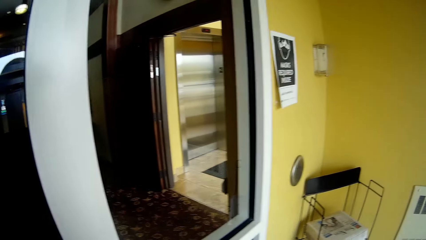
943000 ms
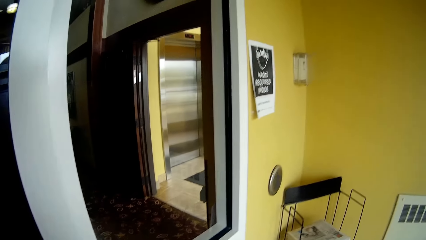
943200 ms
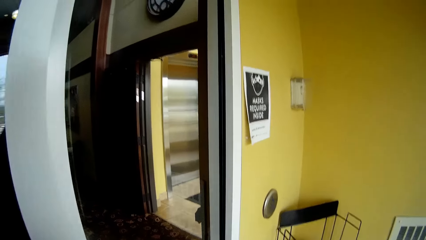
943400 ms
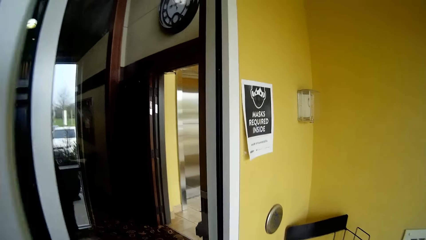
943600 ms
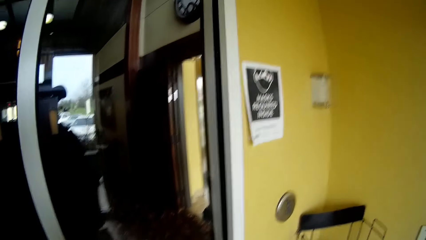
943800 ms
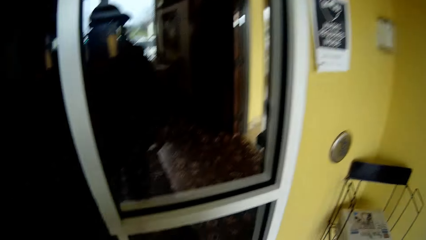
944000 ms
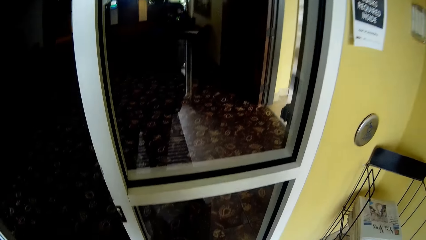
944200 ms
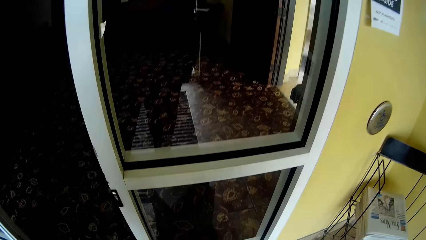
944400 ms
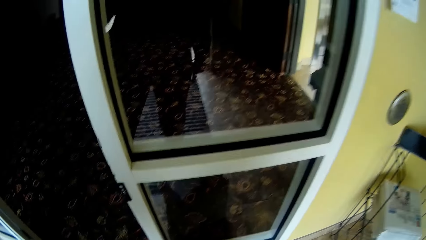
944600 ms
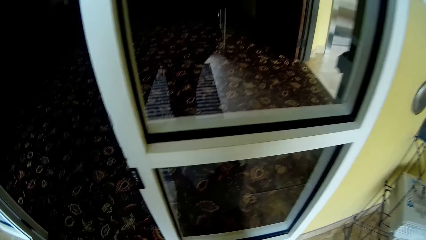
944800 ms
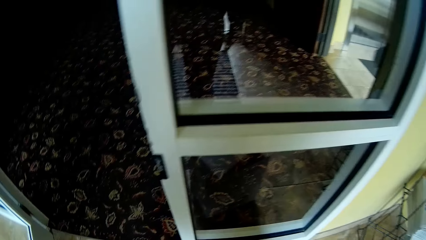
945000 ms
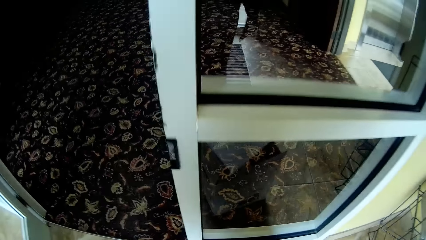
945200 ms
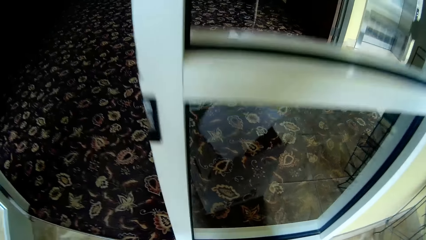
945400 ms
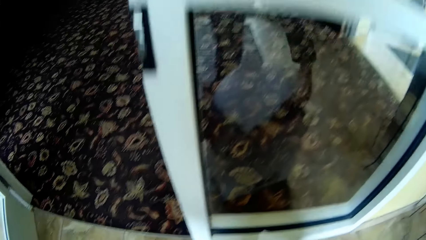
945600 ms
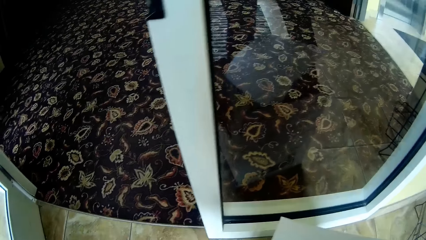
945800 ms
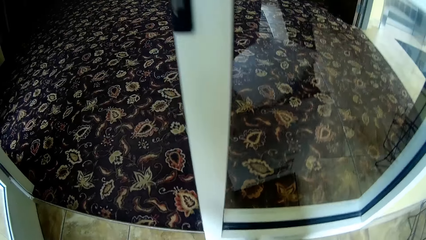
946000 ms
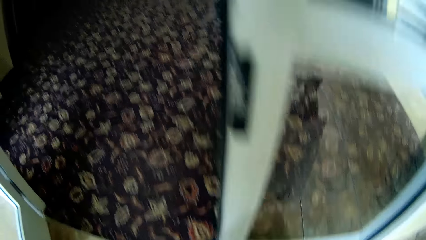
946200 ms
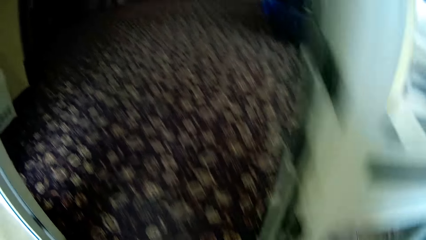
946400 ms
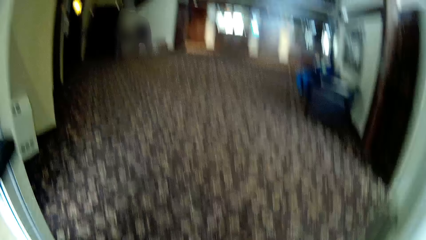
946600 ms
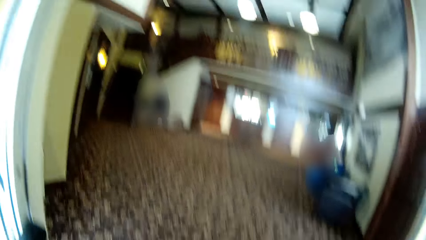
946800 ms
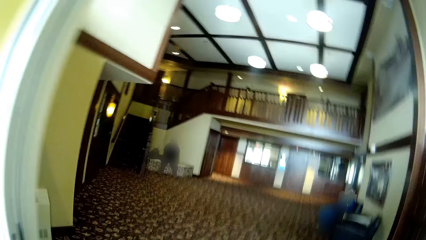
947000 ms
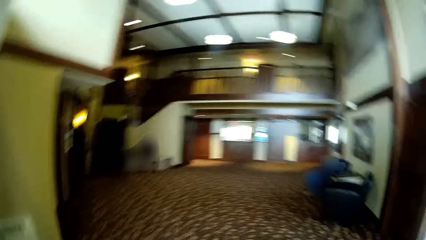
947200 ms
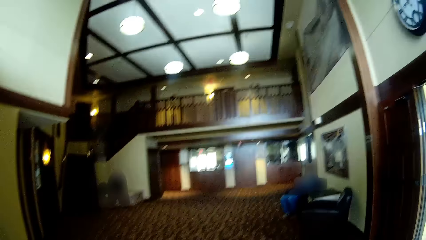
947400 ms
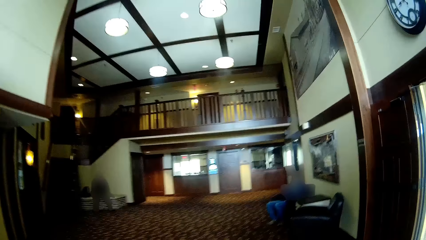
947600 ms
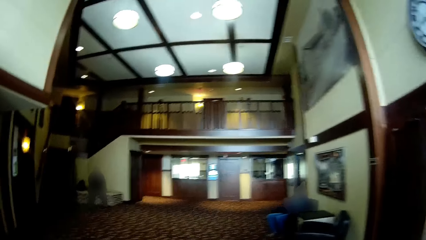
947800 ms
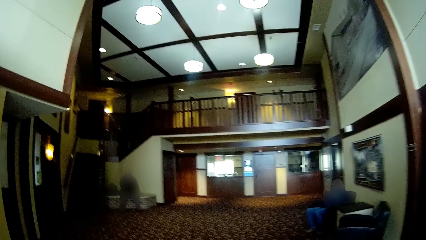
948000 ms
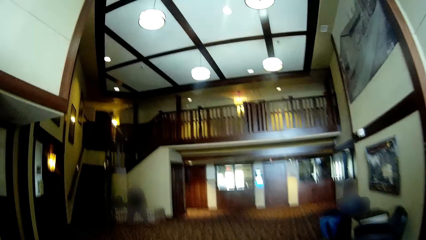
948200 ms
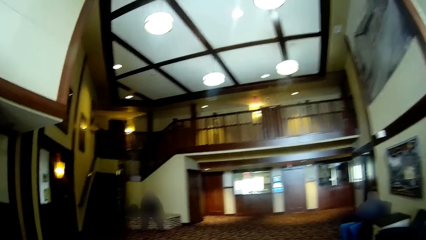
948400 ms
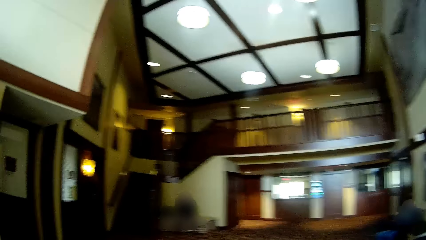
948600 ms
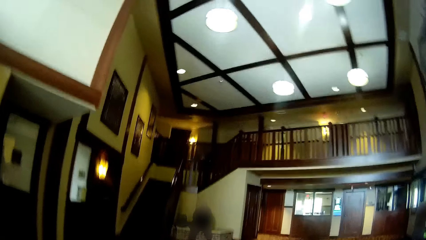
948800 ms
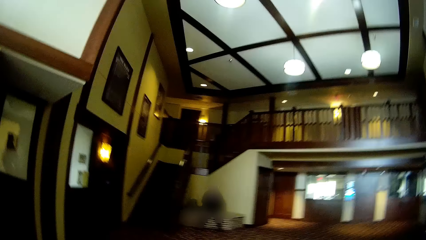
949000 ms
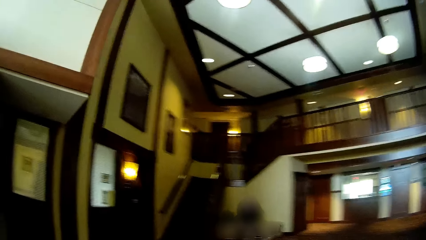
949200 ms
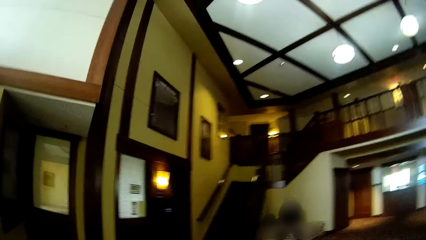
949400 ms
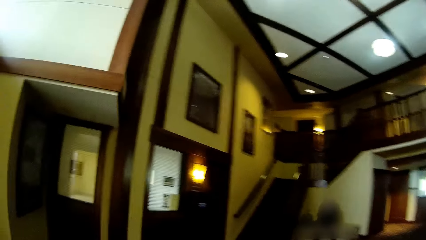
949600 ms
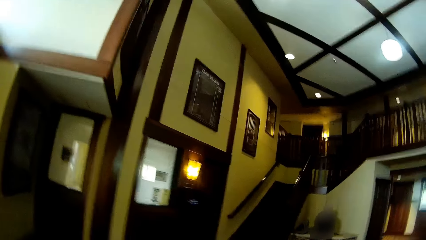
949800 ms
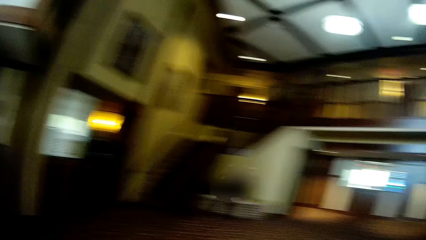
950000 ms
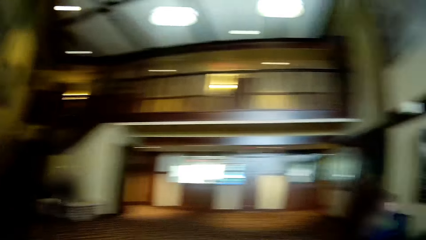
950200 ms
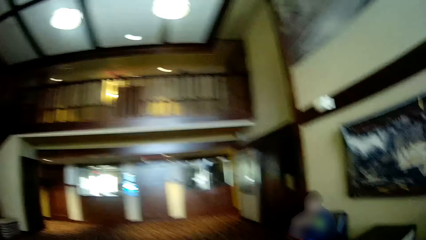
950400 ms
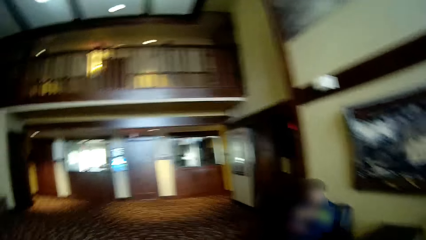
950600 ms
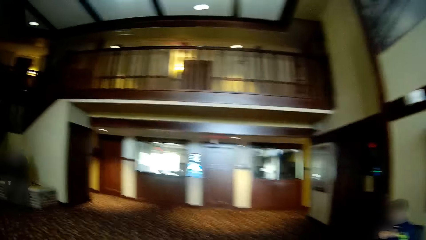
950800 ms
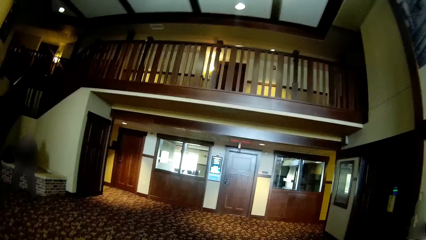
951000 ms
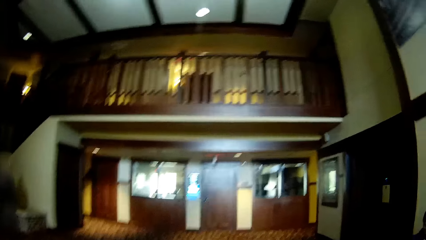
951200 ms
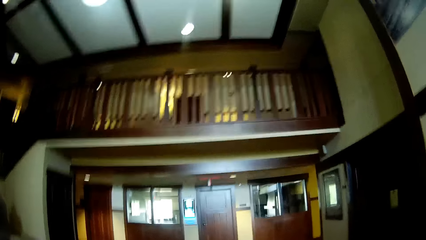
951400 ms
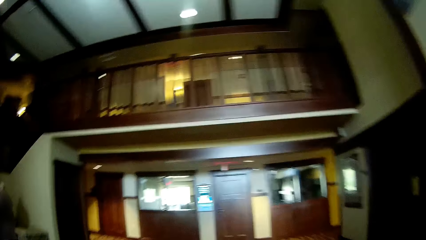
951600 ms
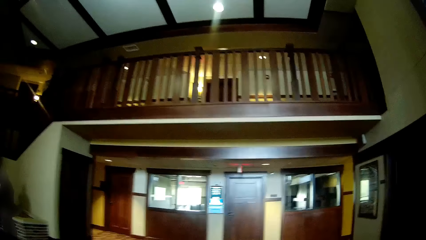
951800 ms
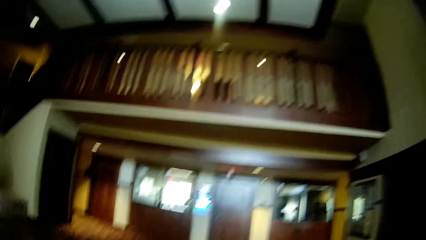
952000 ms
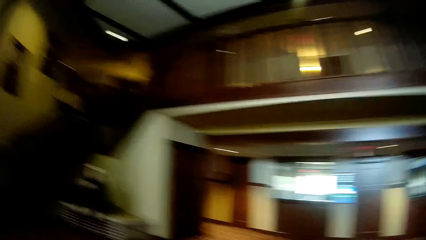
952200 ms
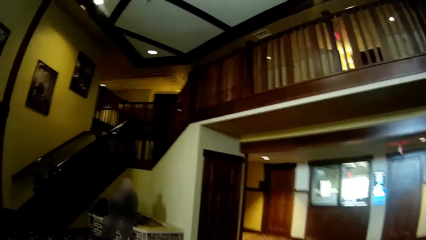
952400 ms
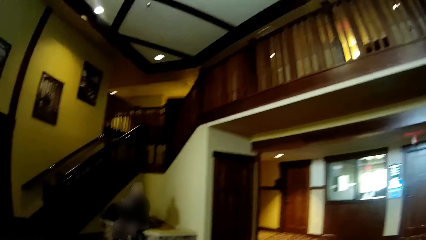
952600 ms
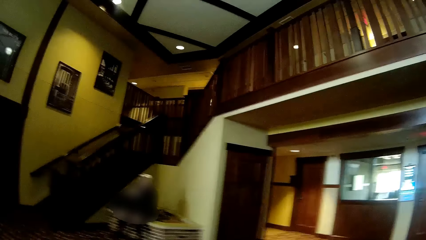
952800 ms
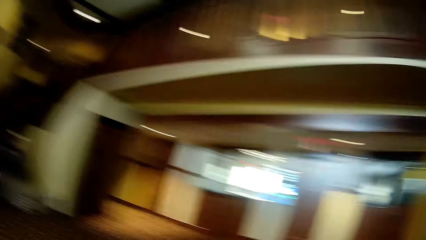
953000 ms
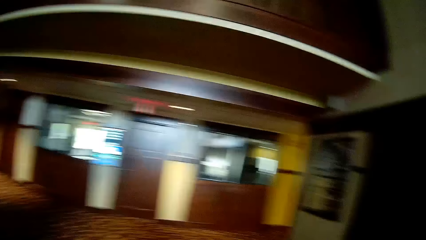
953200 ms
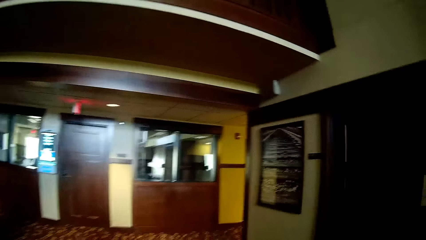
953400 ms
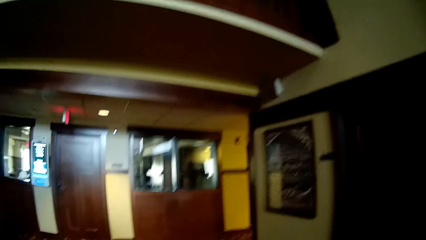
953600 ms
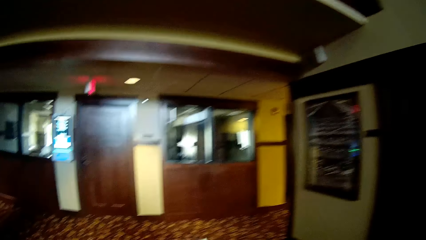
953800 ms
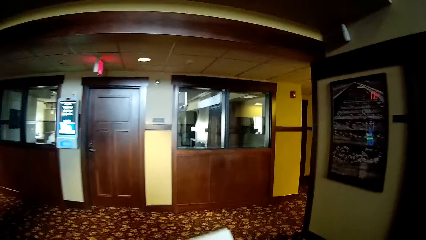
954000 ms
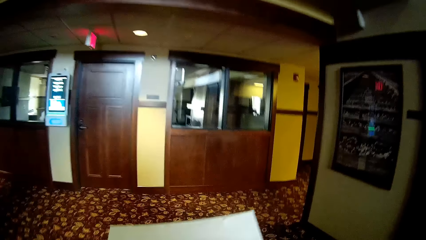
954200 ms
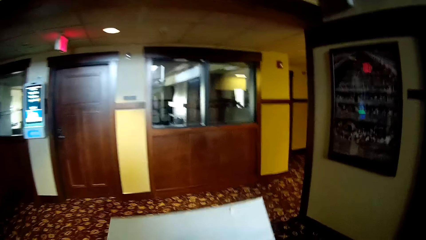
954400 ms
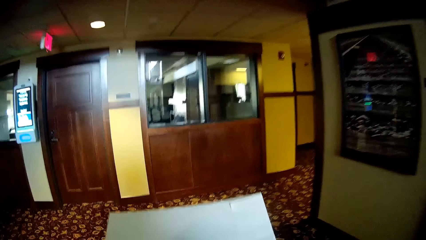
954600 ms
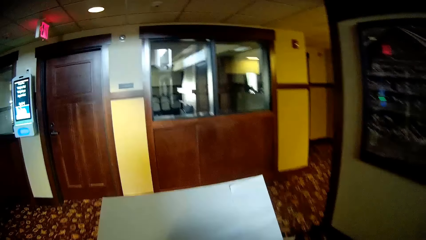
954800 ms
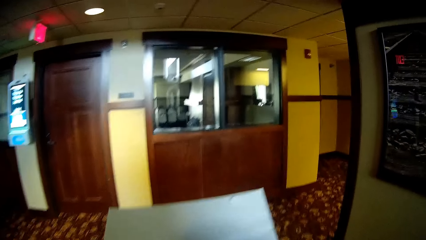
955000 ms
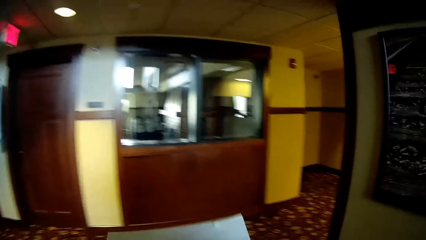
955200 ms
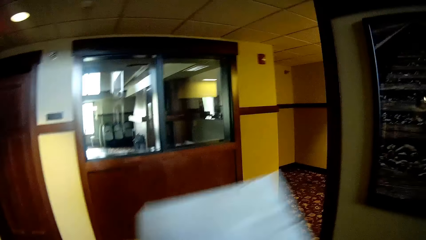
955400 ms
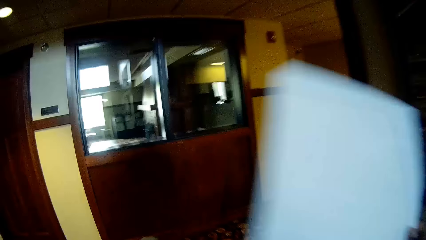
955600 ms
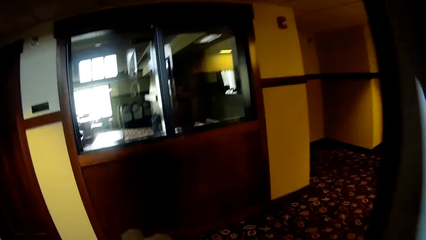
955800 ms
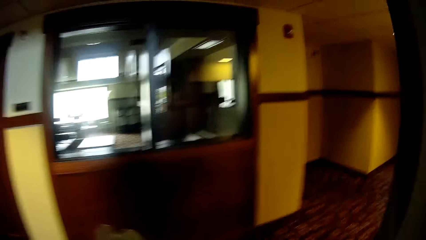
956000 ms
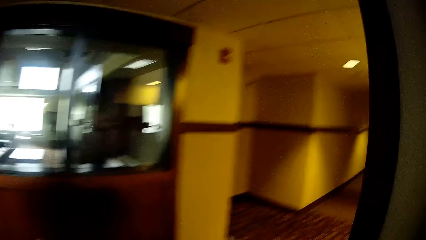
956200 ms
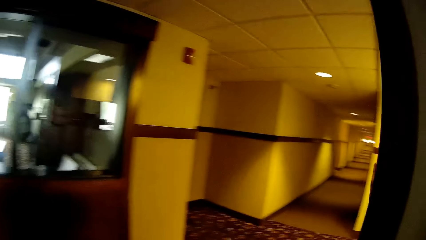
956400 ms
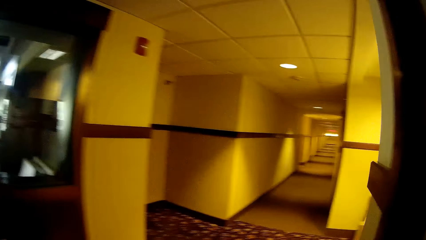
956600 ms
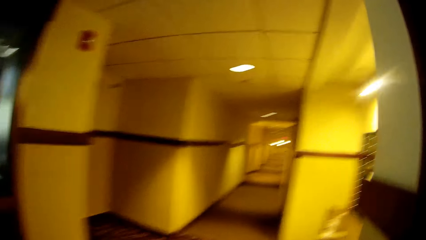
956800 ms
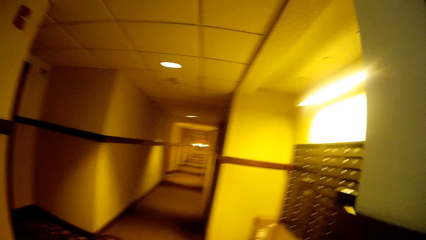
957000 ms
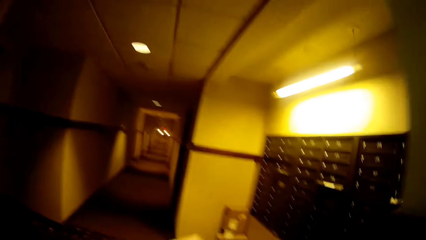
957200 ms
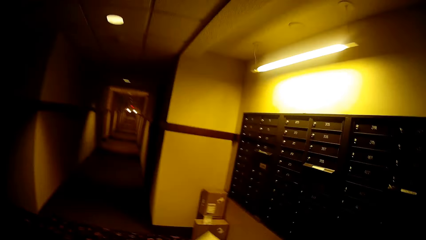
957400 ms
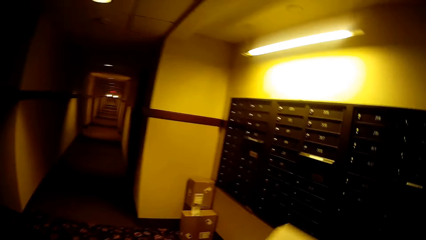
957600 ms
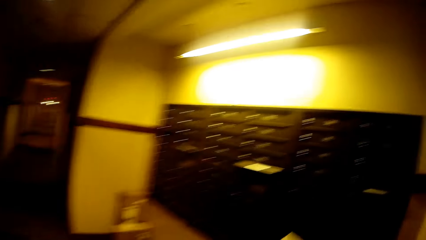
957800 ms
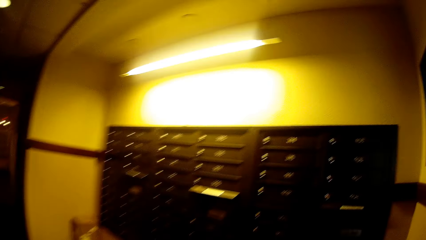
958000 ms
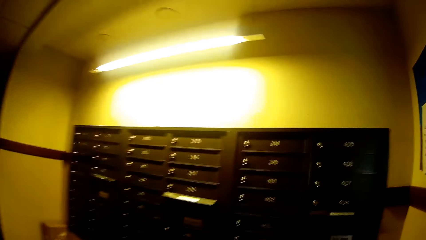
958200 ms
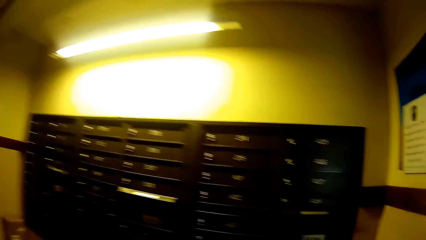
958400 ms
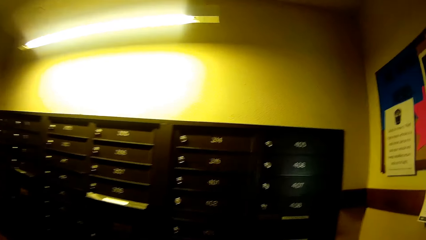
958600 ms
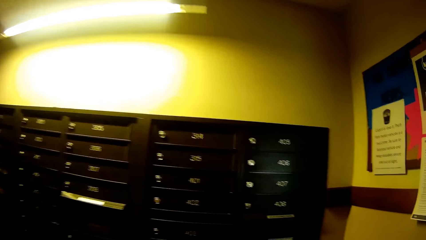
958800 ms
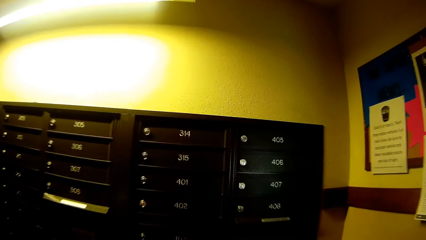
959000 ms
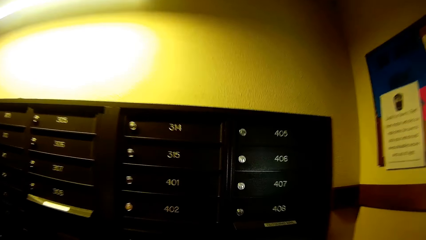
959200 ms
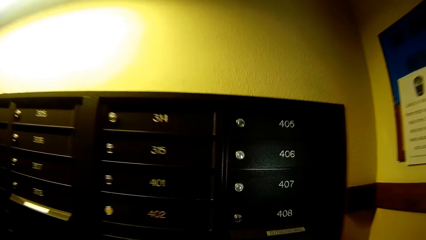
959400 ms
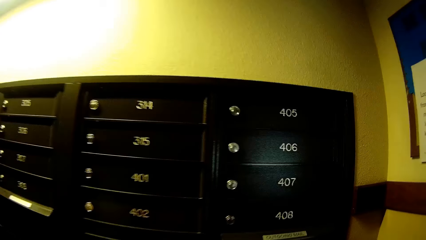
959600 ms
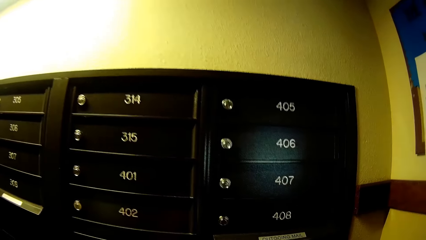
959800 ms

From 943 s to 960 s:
The camera wearer opens the door with her left hand. She picks up a trash bin on the floor. She walks in a room. She interacts with a man. She converses with the man. The man converses with the camera wearer. The camera wearer converses with the man. She walks in a corridor. She holds a paper with both hands.
